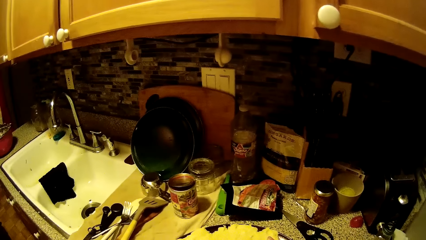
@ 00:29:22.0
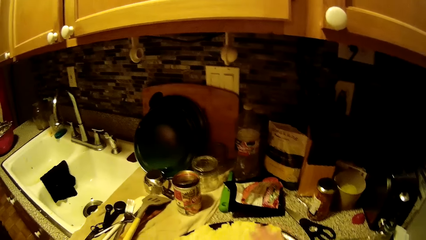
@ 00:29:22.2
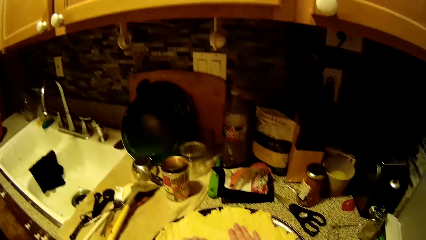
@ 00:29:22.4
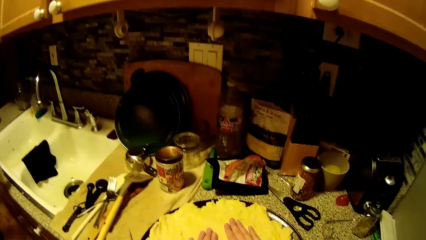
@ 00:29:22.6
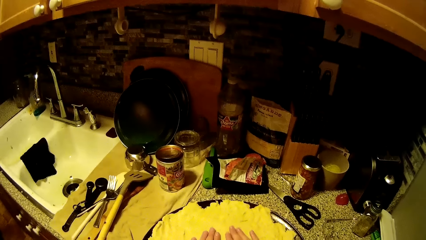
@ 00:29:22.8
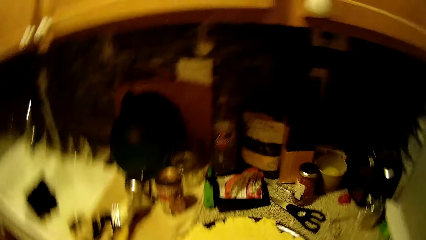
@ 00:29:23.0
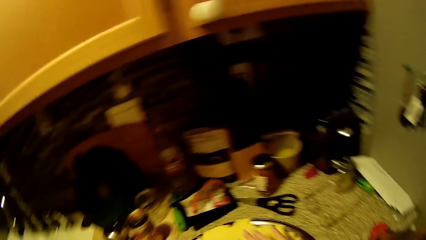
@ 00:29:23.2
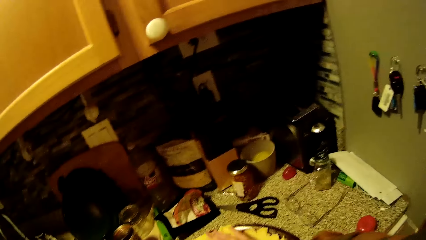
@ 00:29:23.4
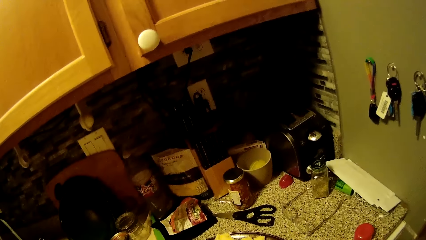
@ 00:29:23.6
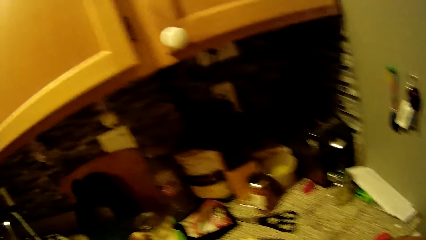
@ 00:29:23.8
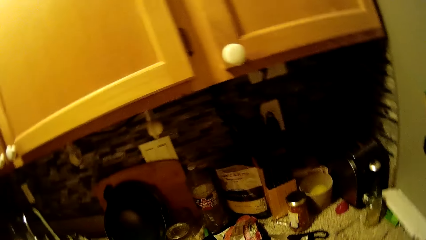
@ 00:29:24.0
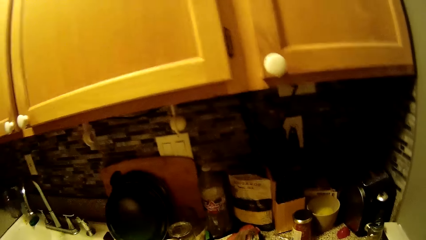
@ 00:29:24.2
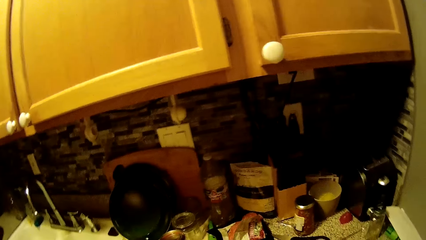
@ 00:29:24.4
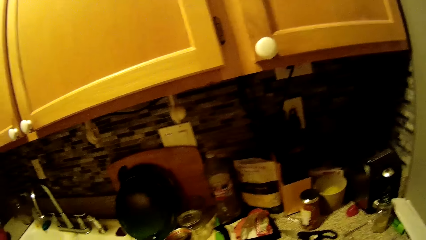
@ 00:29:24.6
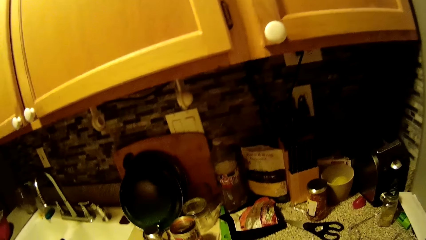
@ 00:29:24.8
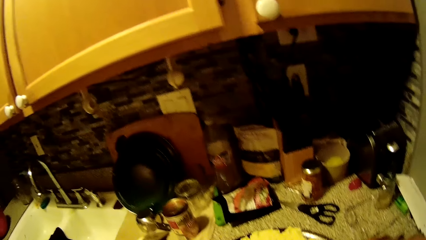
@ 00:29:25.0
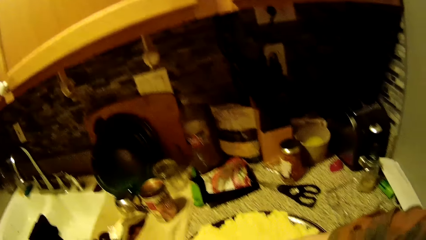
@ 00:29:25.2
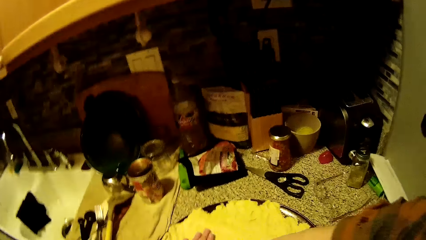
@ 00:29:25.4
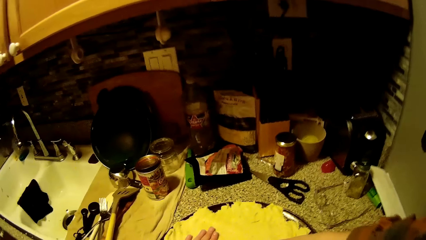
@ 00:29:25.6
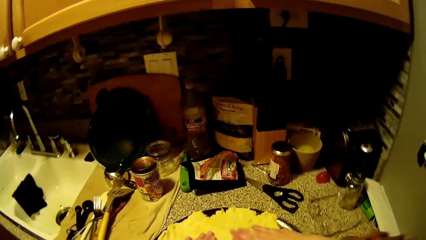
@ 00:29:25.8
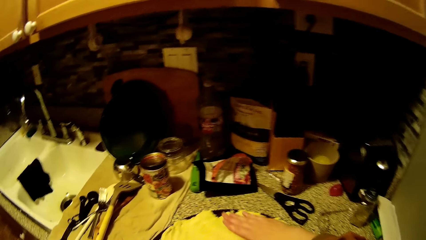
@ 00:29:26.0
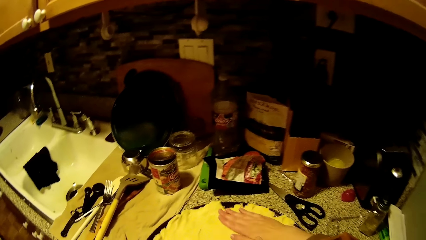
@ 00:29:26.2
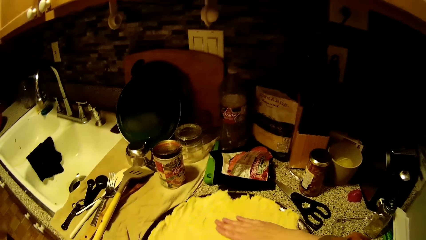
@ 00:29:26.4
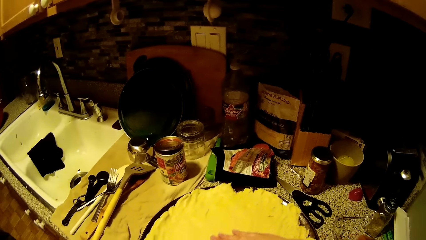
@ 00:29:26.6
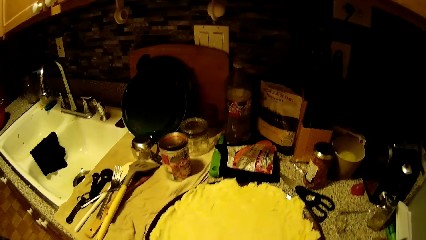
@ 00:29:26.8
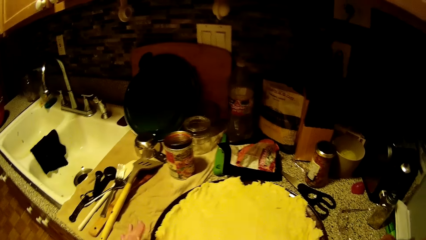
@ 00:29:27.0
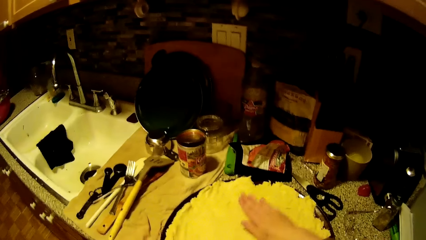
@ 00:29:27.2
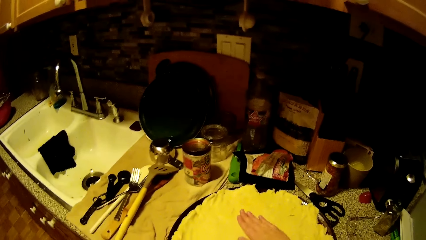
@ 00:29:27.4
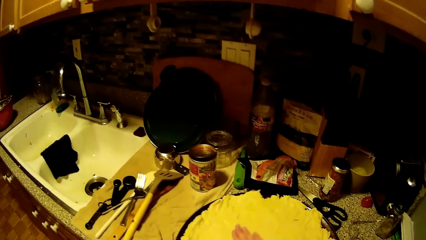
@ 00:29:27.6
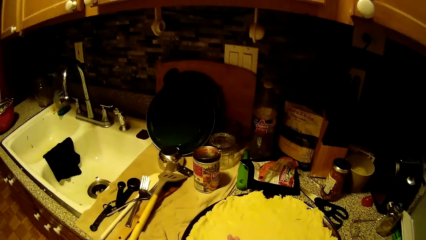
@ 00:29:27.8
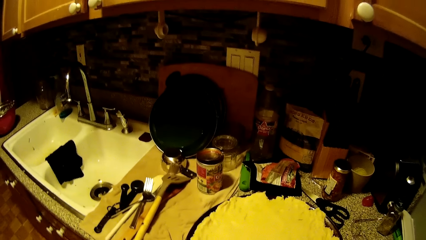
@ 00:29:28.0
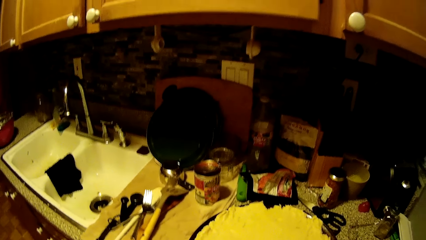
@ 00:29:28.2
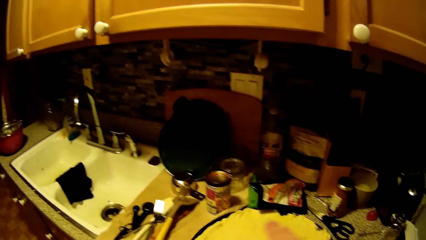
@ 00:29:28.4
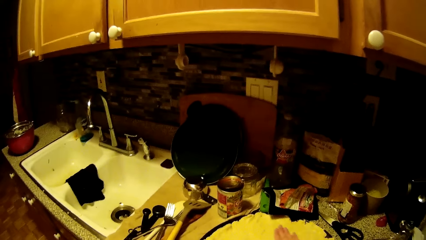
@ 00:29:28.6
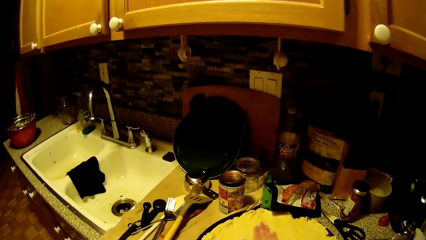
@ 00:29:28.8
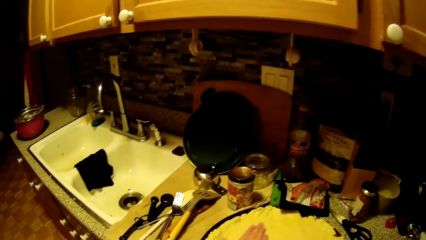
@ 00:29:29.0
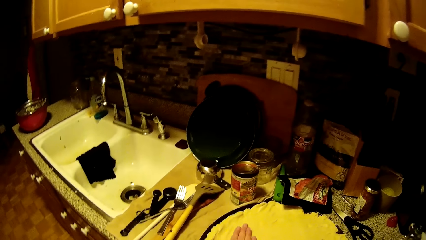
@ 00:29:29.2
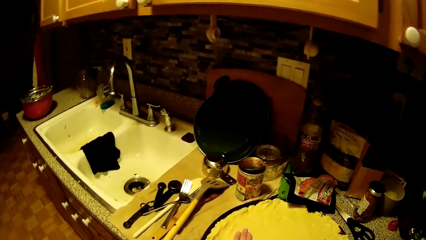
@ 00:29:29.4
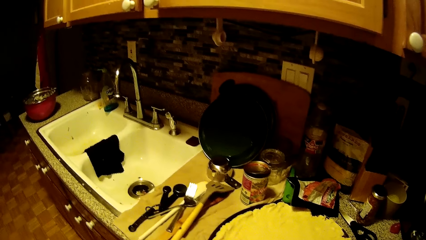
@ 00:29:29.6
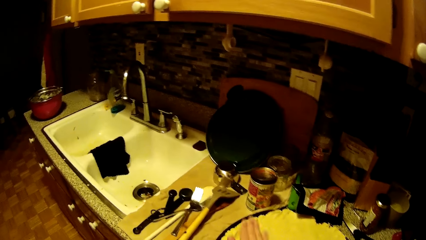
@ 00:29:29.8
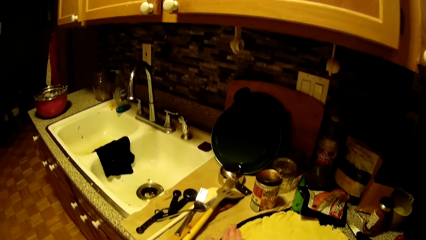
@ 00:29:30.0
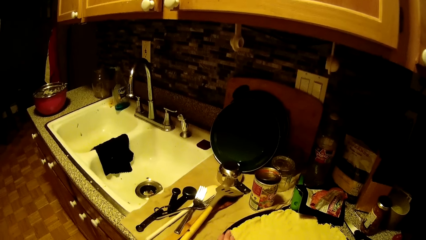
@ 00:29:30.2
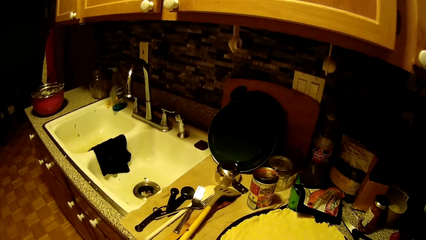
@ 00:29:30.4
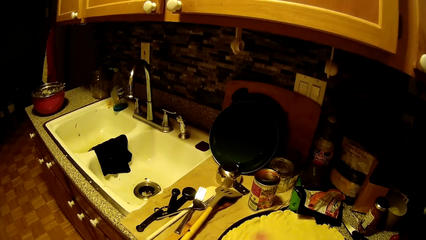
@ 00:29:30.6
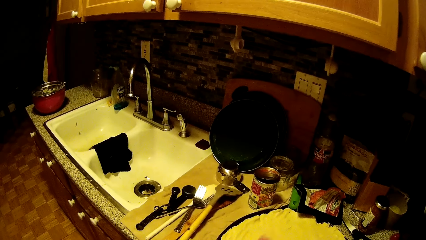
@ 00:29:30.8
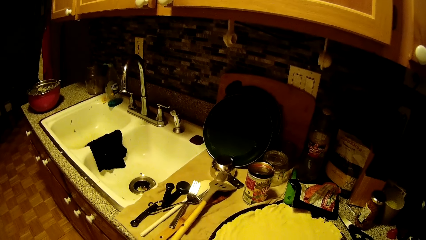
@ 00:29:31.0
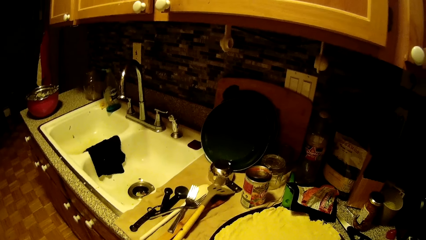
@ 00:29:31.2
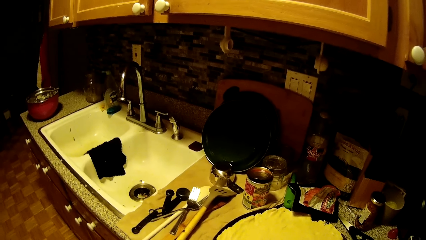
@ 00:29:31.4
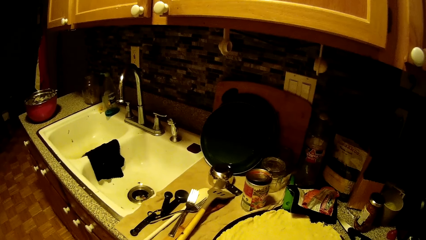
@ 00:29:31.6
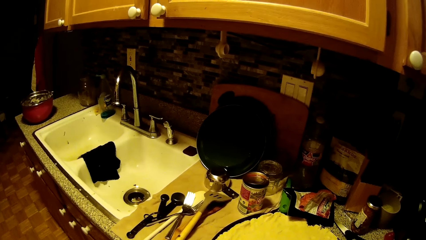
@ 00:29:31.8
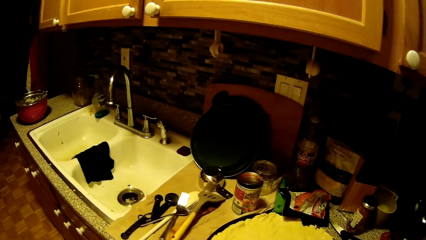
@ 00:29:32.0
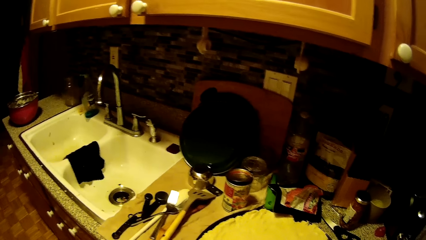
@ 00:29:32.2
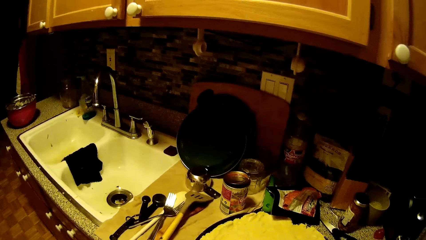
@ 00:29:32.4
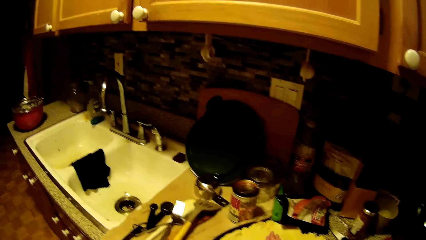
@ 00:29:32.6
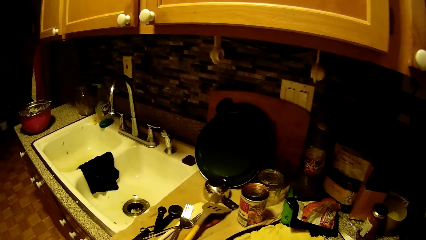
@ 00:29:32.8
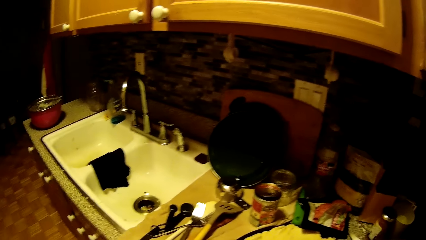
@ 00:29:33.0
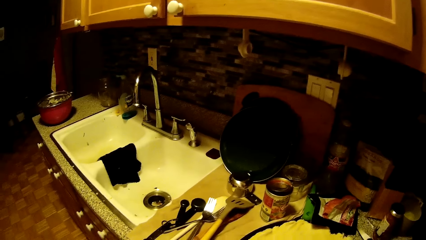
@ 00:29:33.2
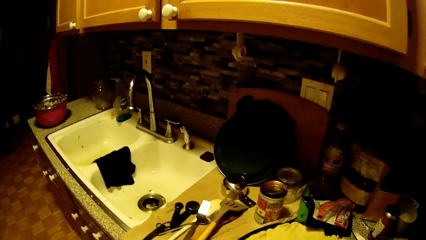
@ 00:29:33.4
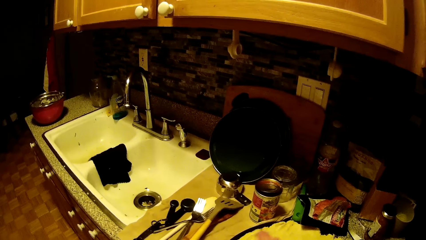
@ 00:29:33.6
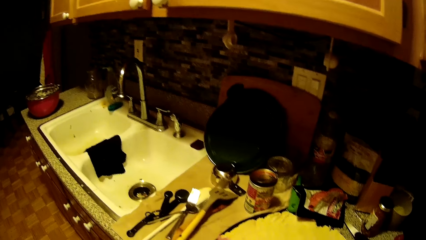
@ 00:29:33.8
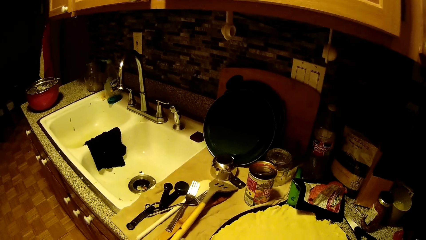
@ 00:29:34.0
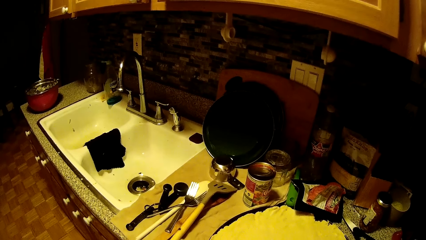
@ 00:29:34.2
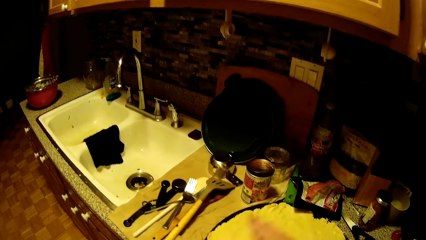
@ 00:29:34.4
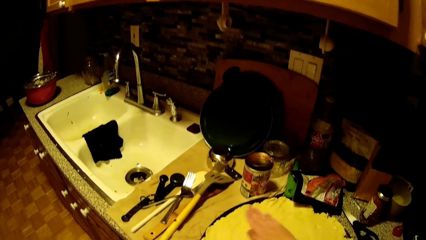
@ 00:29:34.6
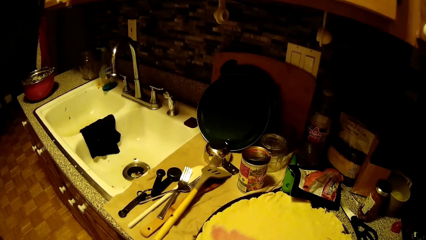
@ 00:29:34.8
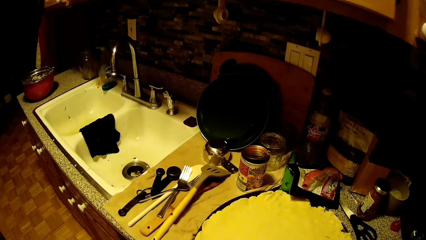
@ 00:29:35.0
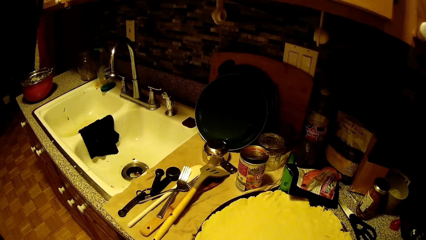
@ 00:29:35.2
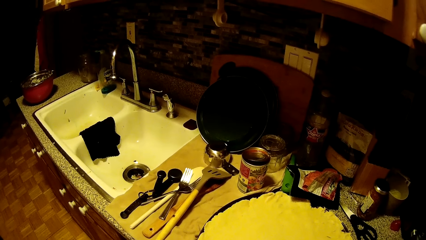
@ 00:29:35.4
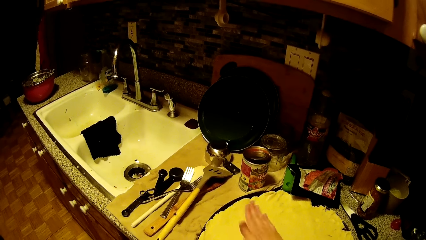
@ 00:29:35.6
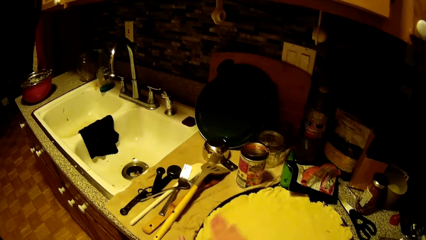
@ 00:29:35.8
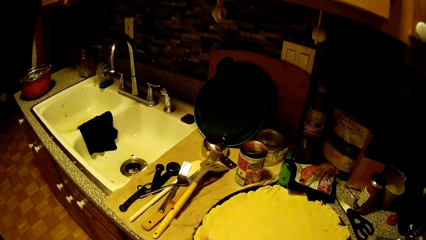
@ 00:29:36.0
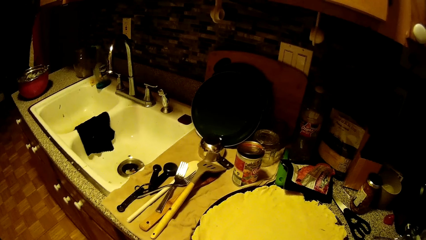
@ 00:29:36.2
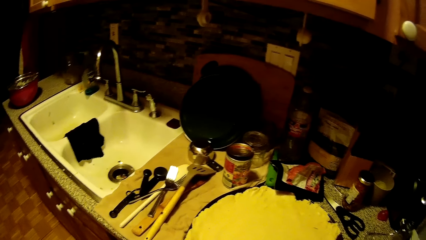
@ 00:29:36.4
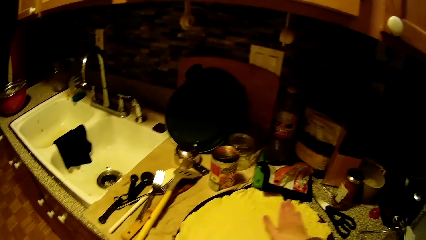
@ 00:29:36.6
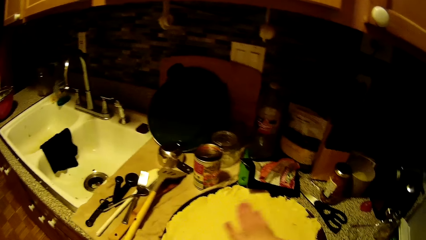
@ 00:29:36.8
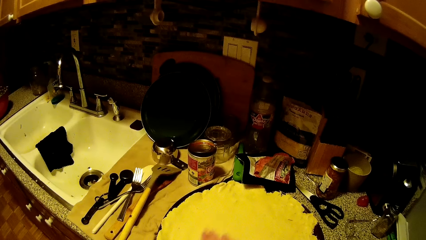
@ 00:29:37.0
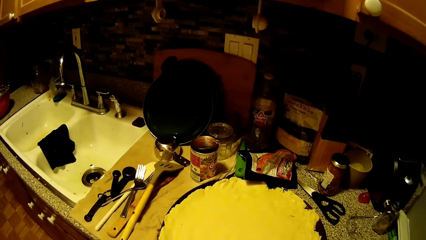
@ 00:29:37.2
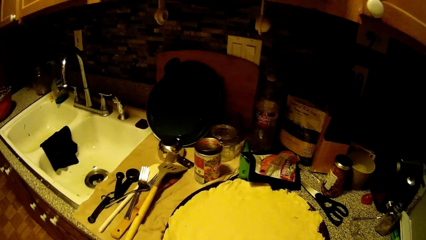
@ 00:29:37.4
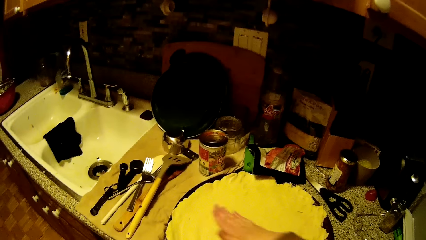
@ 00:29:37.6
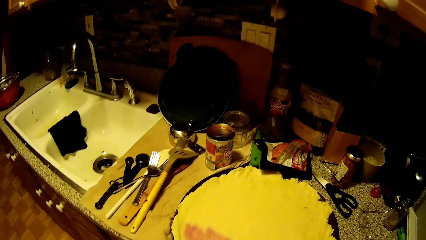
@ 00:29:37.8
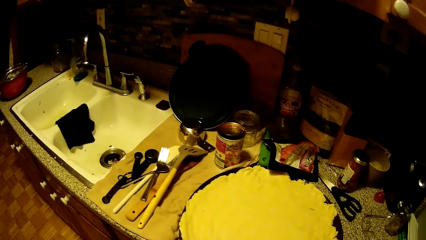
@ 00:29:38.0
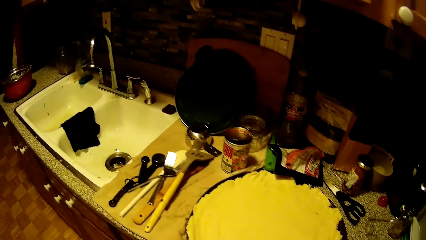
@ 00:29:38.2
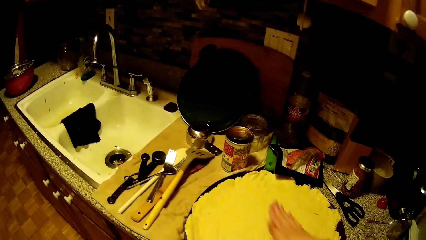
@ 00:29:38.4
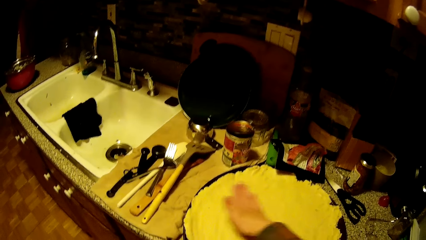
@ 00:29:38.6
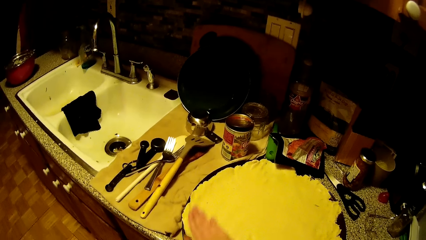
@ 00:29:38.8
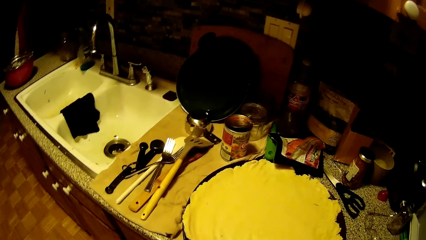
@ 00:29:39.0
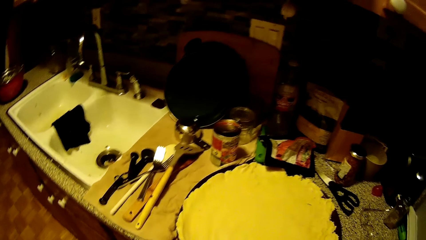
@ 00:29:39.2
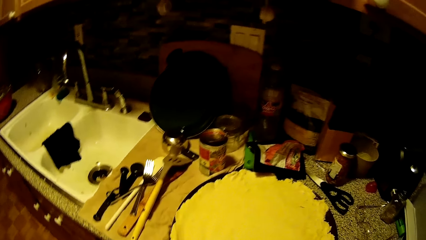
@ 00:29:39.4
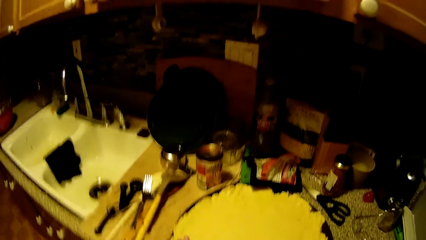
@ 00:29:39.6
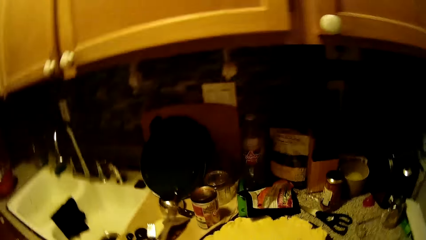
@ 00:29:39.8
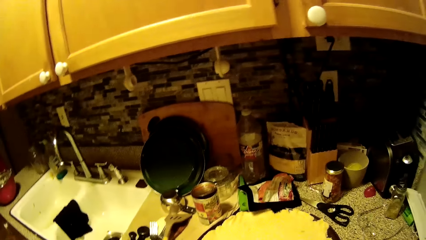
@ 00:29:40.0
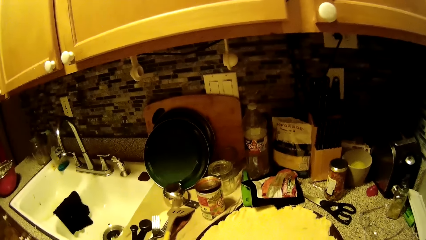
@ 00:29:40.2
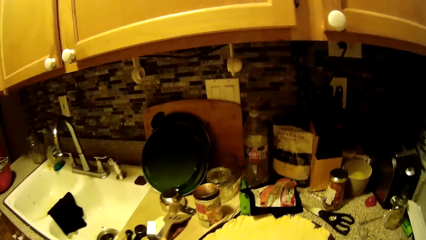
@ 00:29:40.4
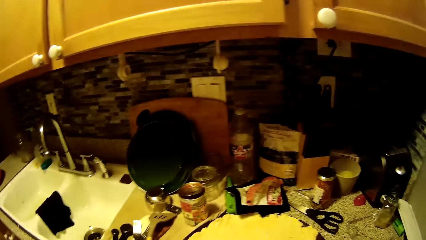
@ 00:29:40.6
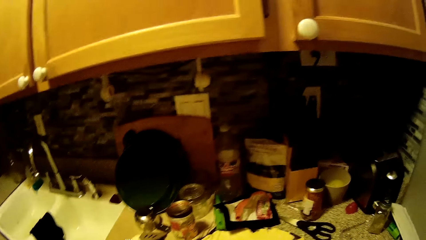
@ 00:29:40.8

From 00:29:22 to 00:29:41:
The camera wearer smoothens the dough in the pan with her right hand. She smoothens the dough in the pan with both hands. She spreads food on the tray.
